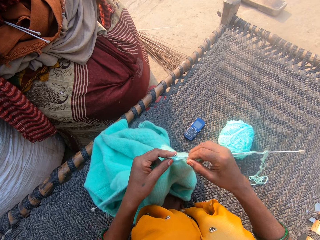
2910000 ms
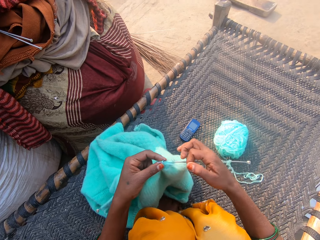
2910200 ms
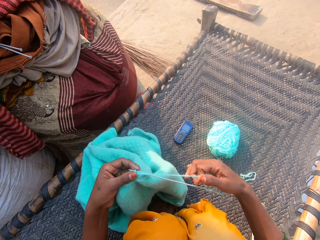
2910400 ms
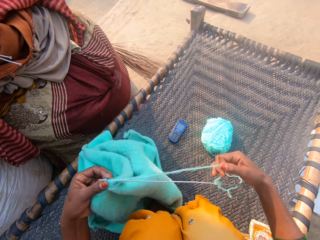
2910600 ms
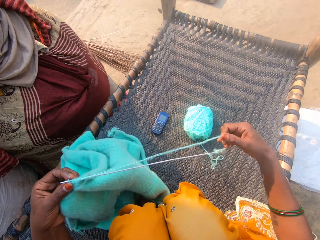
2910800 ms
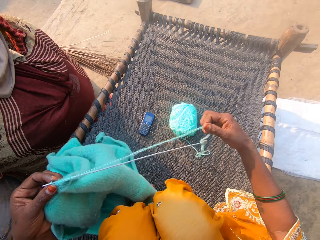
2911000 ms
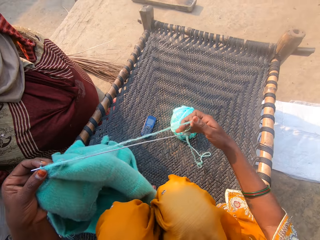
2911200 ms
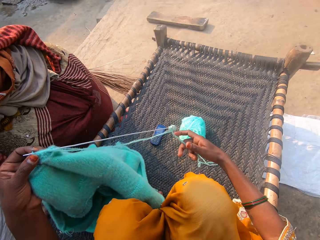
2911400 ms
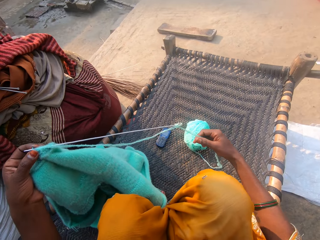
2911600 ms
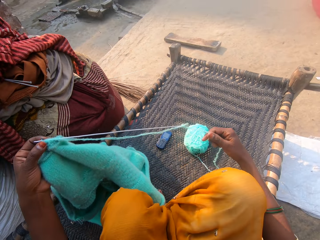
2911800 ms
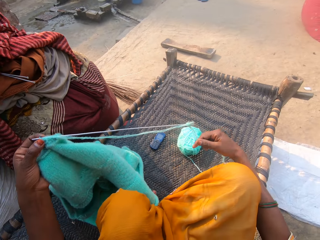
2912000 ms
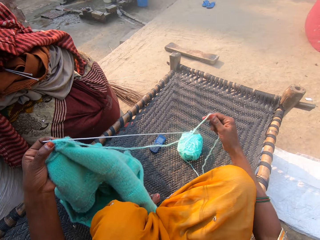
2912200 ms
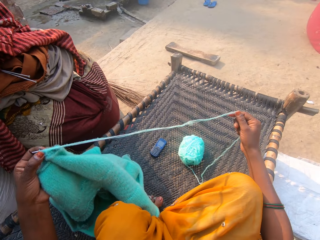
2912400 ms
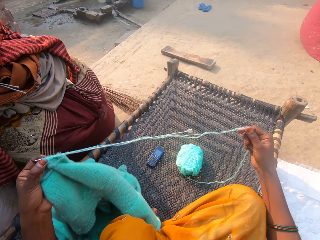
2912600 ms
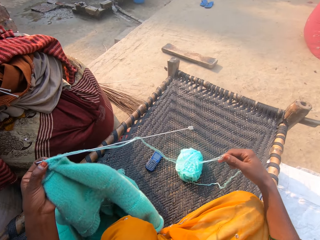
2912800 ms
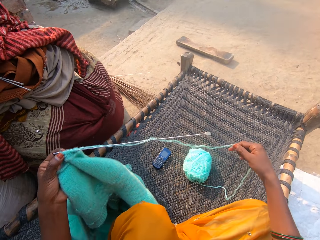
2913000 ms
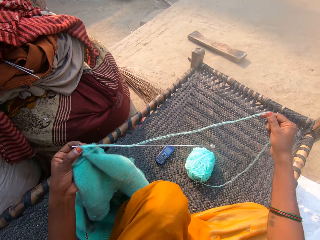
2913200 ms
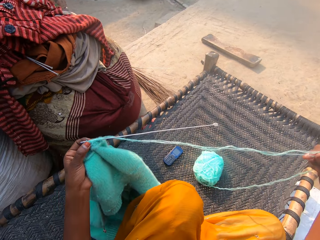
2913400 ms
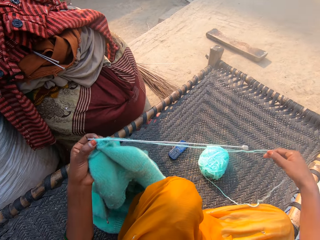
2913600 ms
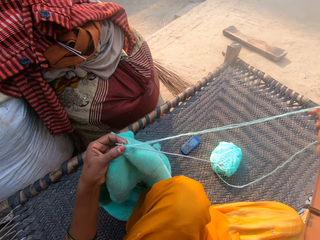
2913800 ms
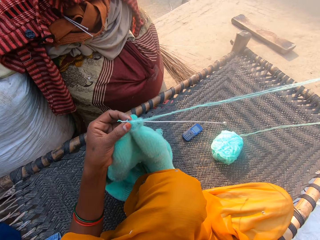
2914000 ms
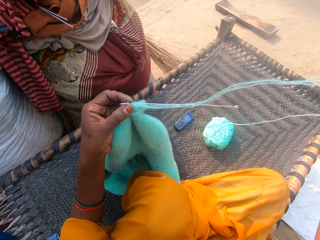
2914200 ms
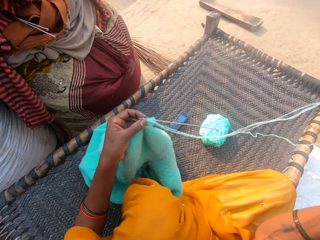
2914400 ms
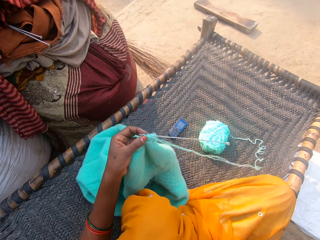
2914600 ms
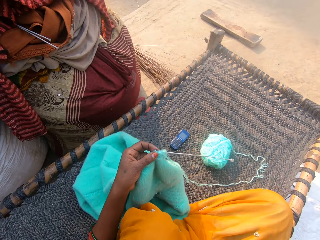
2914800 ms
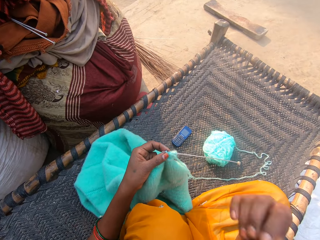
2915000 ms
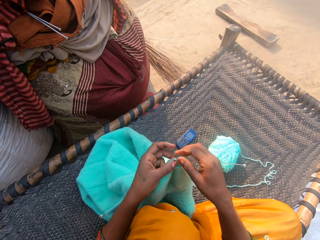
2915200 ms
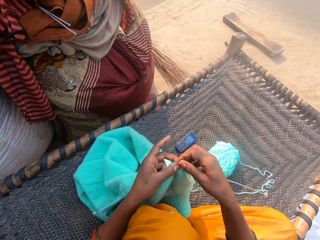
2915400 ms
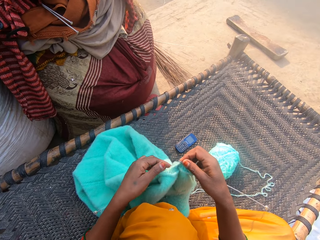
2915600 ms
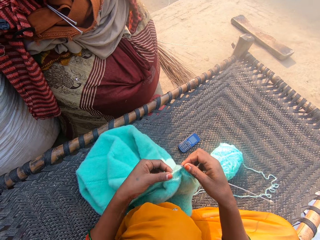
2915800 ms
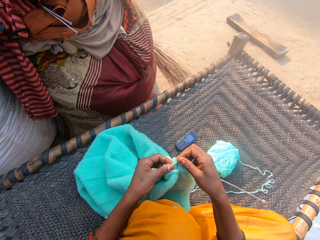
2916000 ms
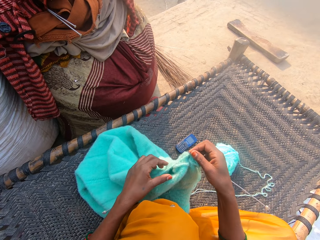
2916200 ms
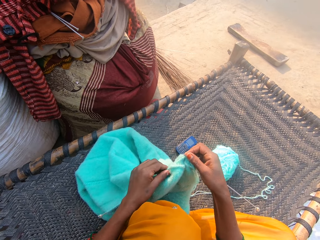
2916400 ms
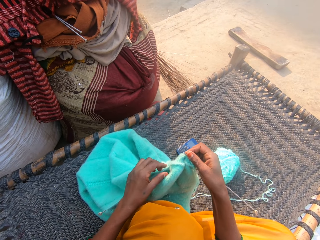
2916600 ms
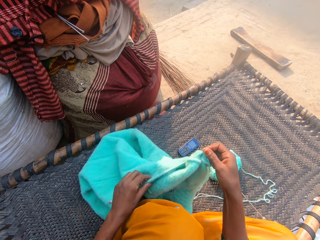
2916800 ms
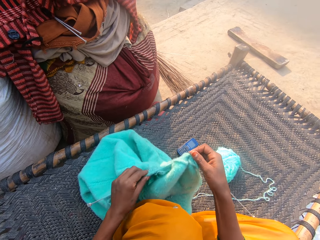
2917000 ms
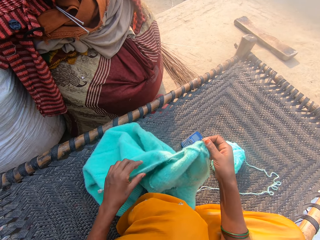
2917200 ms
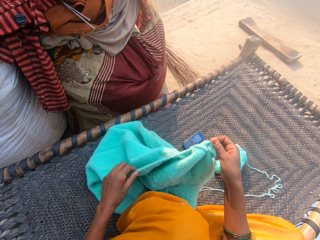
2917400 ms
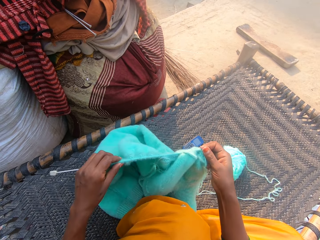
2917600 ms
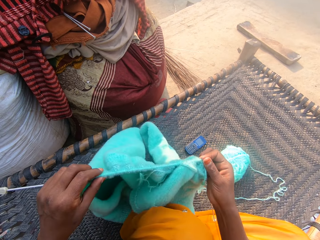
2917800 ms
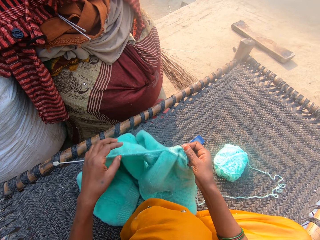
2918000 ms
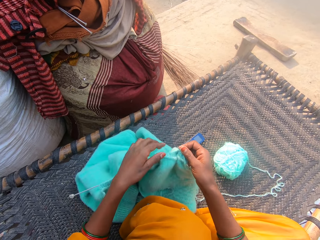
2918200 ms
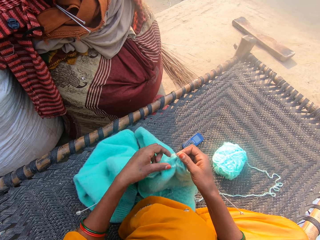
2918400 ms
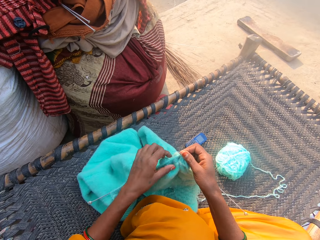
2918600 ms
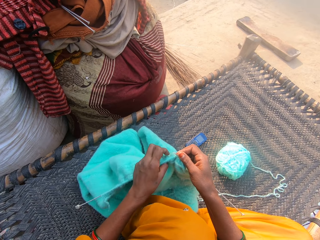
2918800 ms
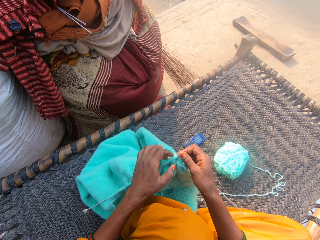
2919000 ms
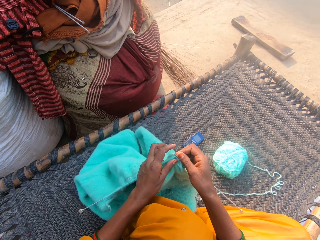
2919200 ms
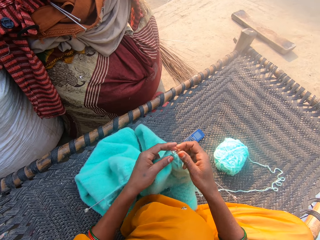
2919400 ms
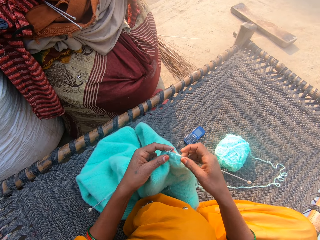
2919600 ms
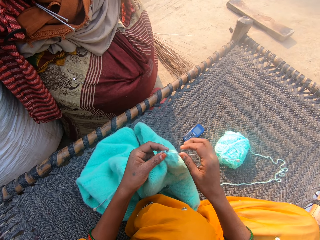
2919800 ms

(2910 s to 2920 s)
The camera wearer knits a cloth. She adjusts the wool with her right hand. She pulls a yarn. She inspects the cloth. She adjusts the cloth on the needle with her left hand.

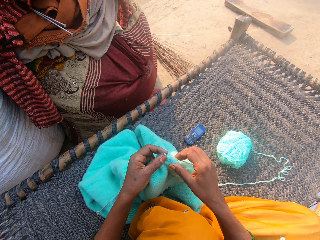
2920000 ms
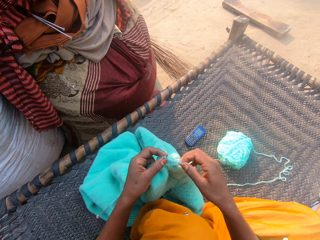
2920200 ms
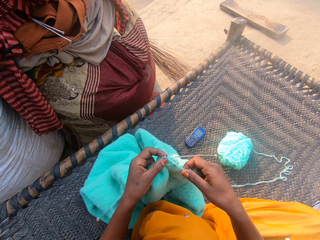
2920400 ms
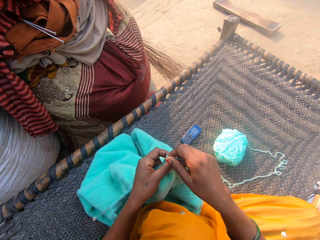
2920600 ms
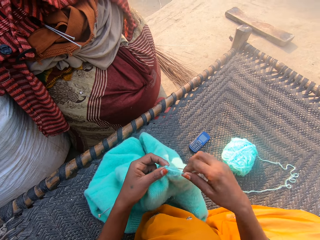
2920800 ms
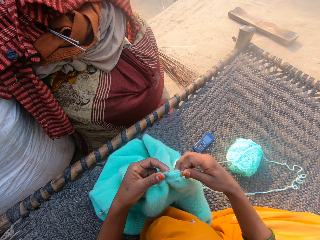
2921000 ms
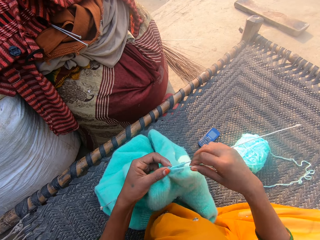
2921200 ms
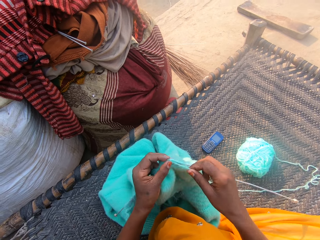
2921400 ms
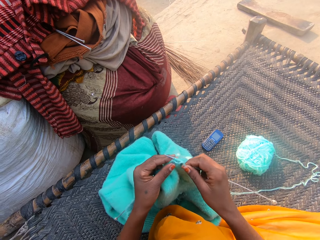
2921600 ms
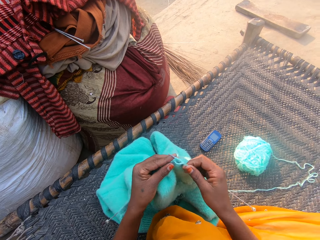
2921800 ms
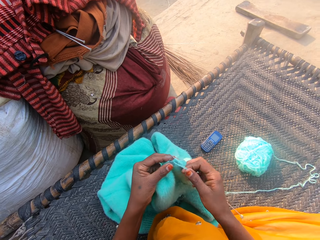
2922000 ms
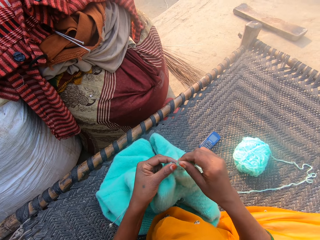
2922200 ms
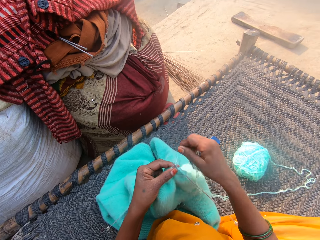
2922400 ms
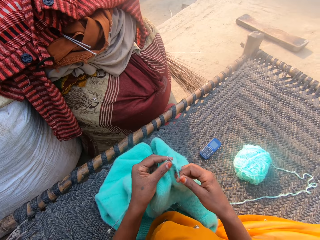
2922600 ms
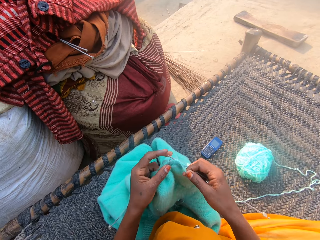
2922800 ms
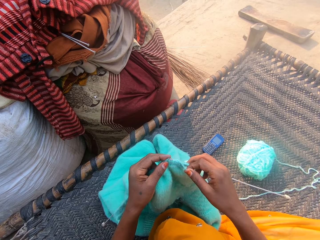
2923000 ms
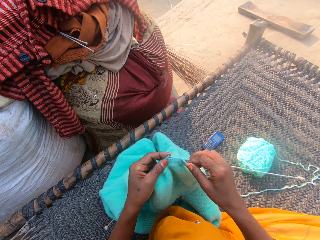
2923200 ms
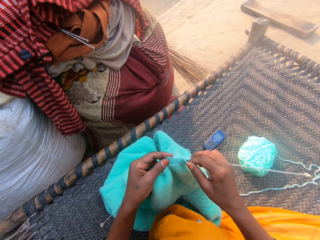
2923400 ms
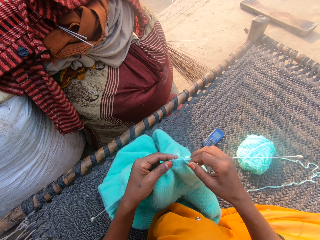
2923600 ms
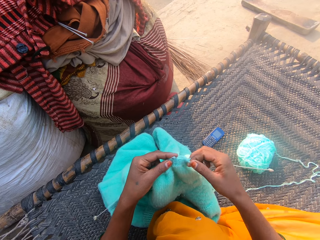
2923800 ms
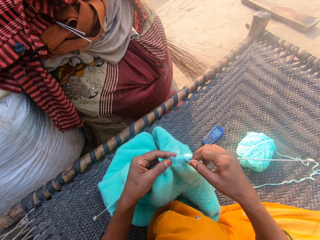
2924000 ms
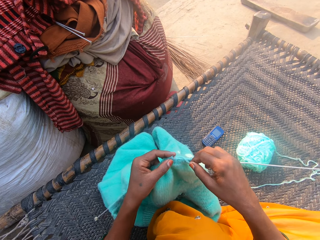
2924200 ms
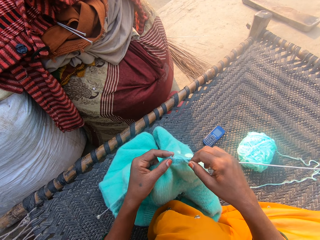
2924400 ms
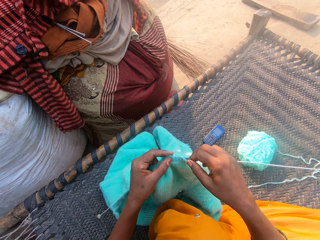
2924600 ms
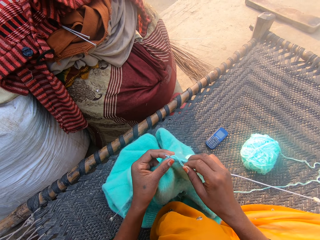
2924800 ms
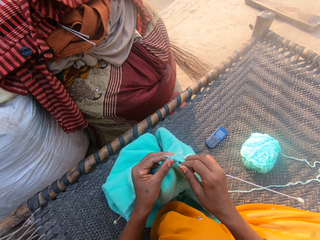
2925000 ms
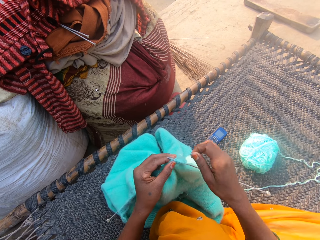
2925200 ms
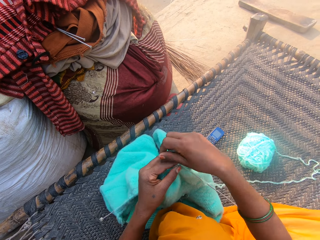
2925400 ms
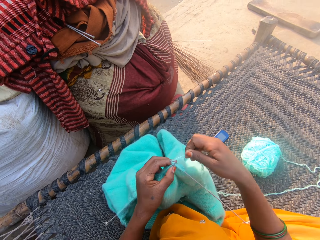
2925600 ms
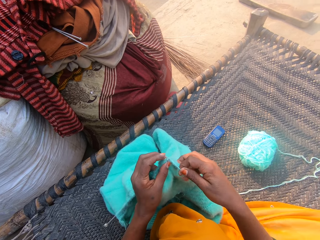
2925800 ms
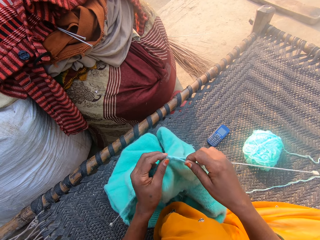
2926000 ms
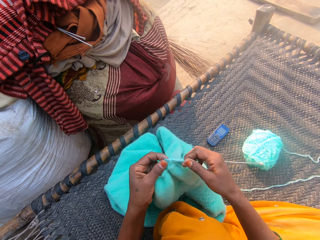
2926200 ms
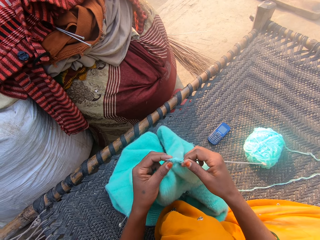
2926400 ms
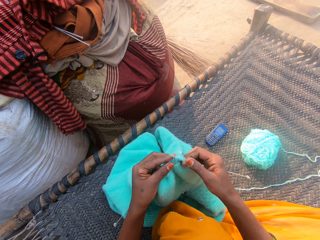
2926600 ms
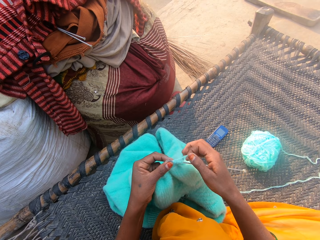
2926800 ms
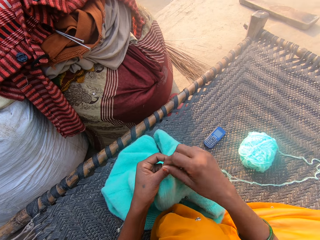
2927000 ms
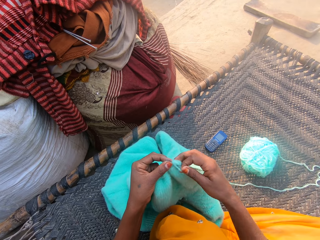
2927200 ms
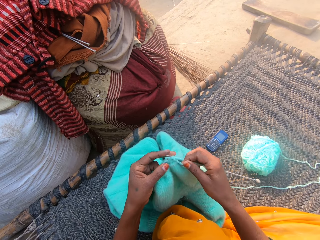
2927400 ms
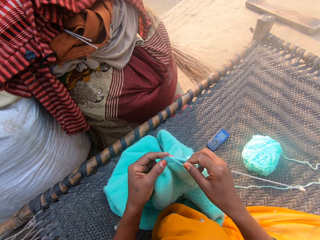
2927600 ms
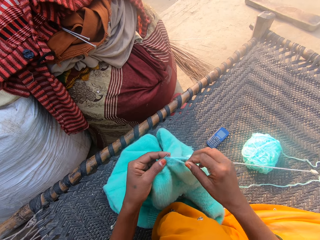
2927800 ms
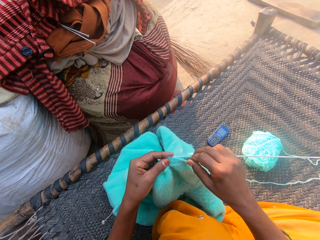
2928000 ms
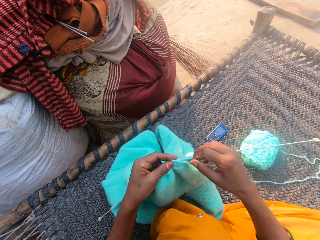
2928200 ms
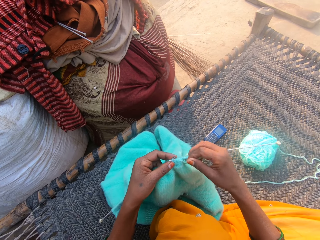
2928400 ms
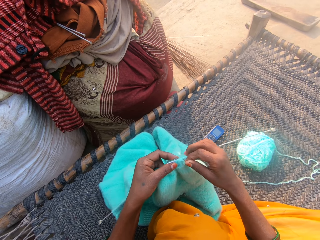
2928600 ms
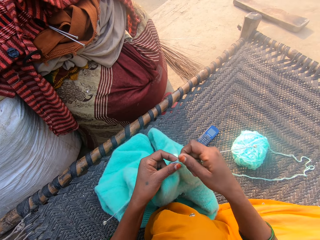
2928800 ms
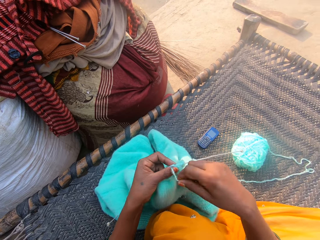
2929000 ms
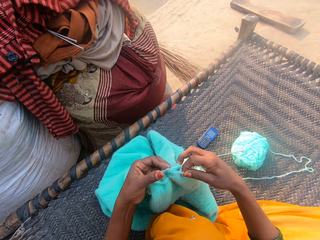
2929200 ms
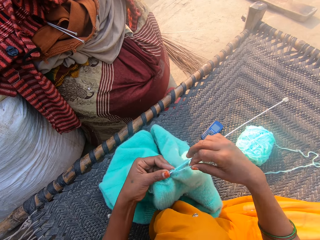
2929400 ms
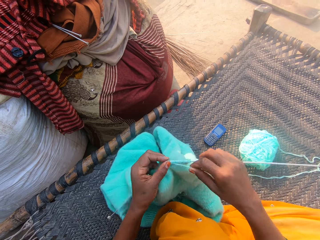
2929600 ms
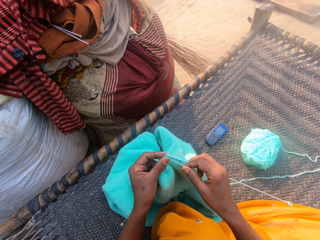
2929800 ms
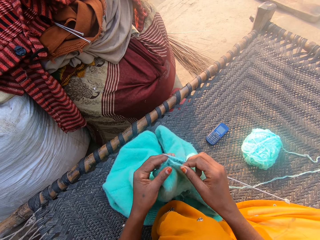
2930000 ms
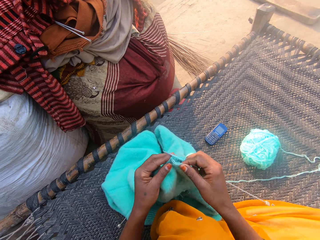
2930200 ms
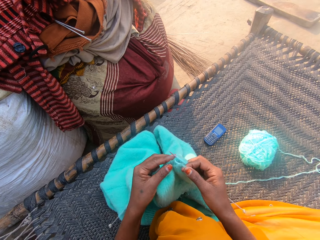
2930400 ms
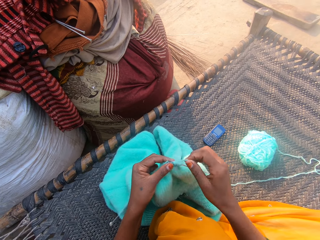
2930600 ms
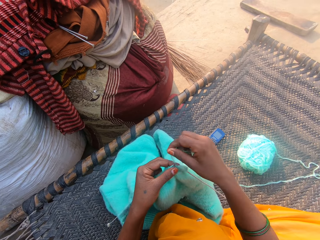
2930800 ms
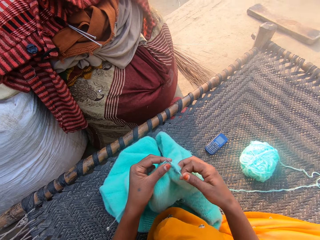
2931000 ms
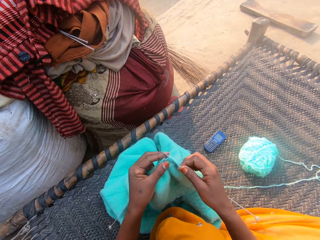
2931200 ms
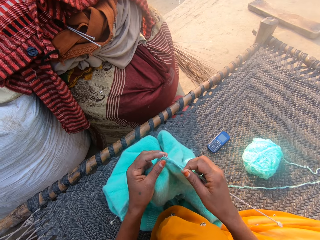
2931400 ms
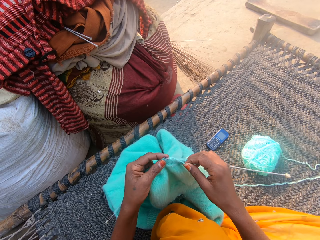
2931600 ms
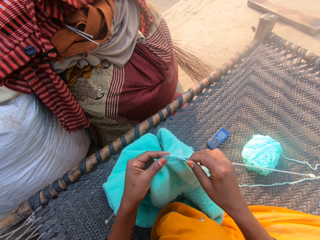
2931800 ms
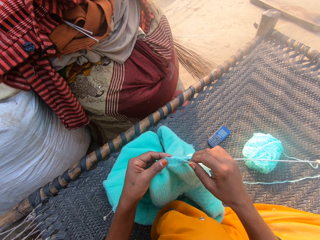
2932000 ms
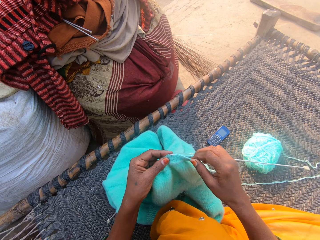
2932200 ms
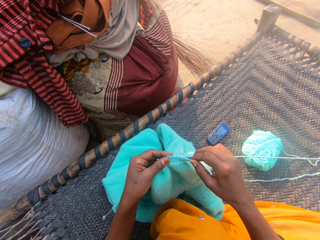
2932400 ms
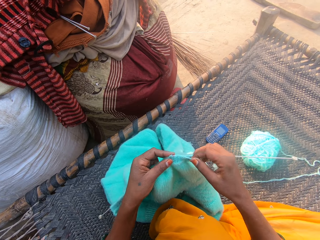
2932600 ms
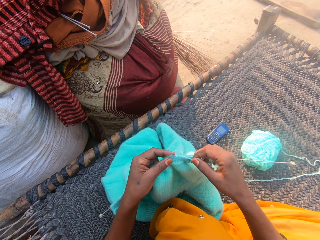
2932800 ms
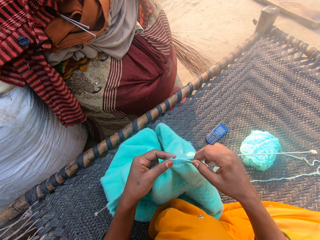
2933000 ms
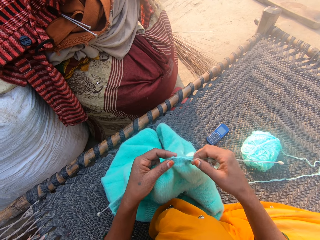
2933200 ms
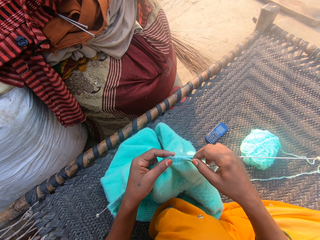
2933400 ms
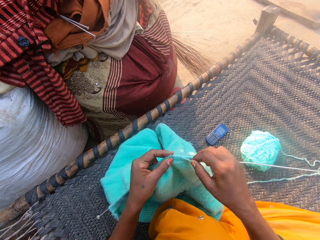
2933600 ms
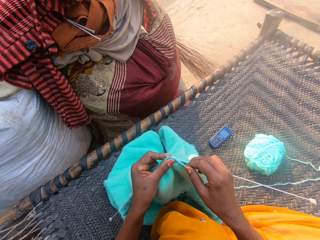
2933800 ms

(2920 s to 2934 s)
The camera wearer knits the cloth with the needles and wool. They hold the yarn in place. They hold the yarn in place. They knit the cloth. They hold the yarn in place. They knit the cloth. They hold the yarn in place. They knit the cloth. They hold the yarn in place. They knit the cloth. They hold the yarn in place. They knit the cloth.
